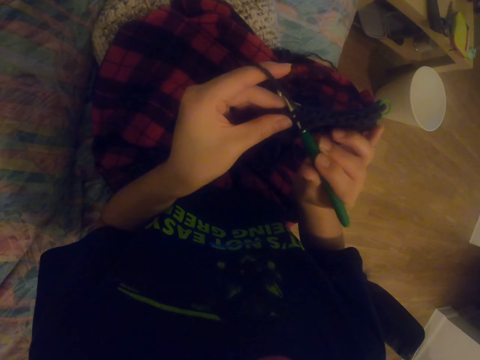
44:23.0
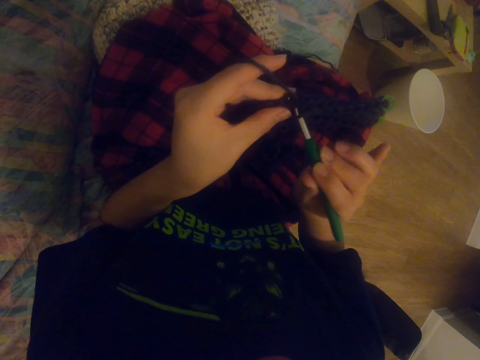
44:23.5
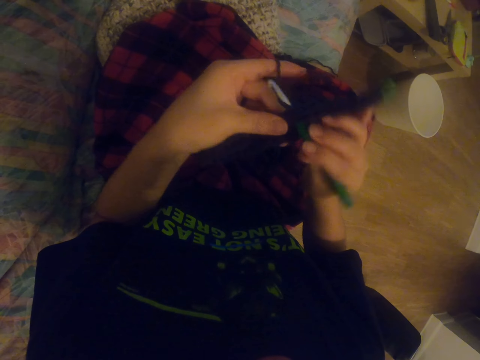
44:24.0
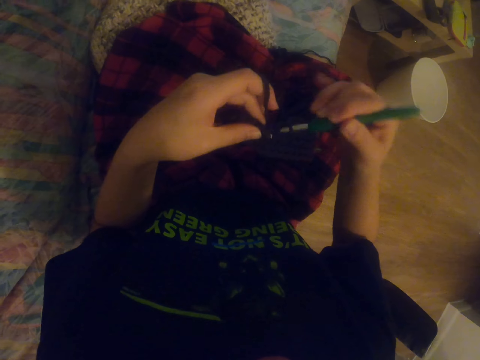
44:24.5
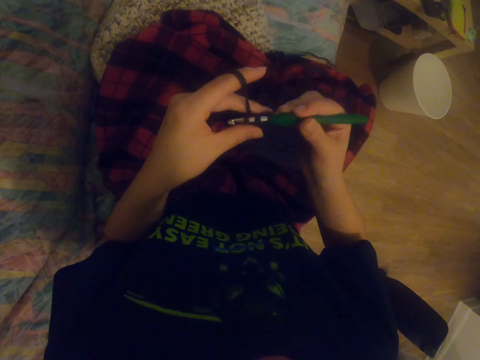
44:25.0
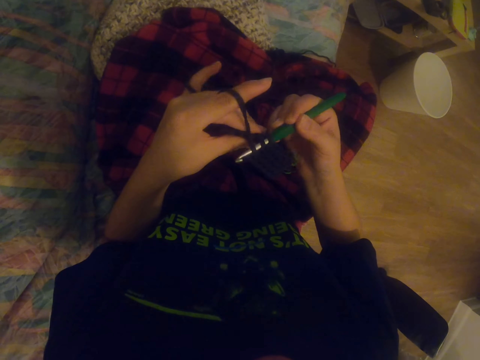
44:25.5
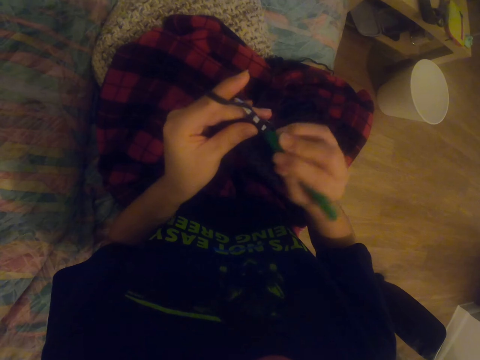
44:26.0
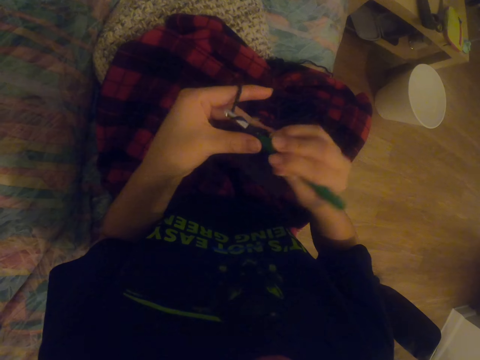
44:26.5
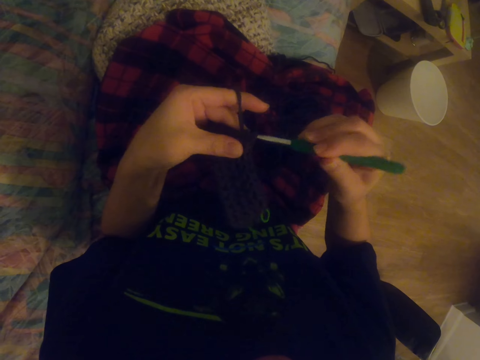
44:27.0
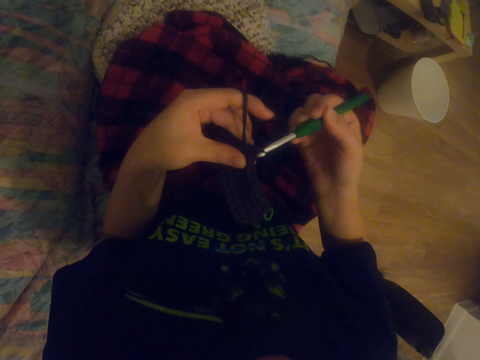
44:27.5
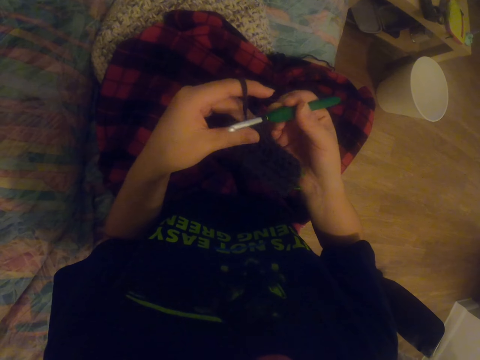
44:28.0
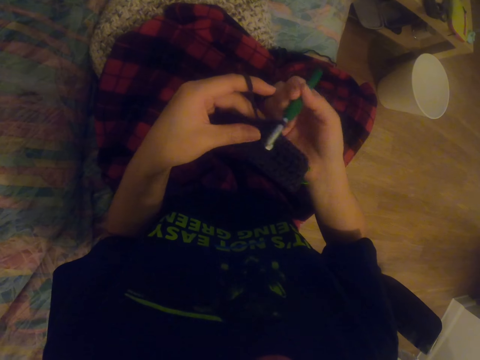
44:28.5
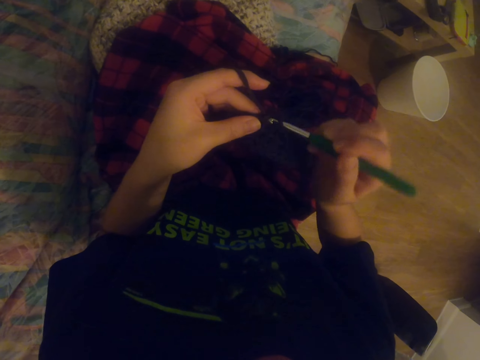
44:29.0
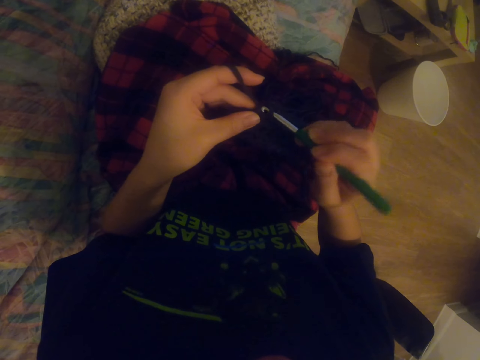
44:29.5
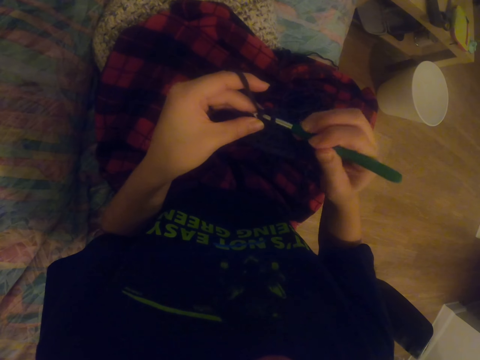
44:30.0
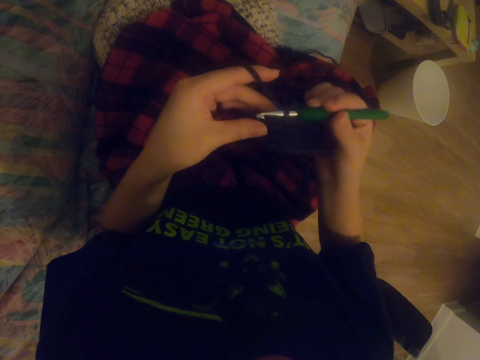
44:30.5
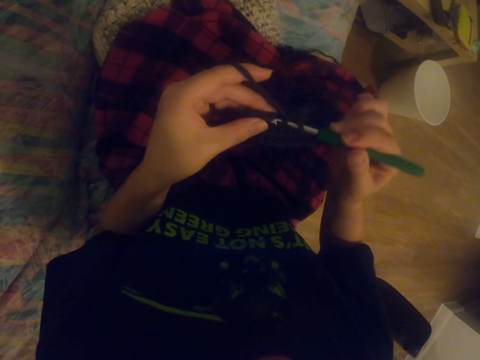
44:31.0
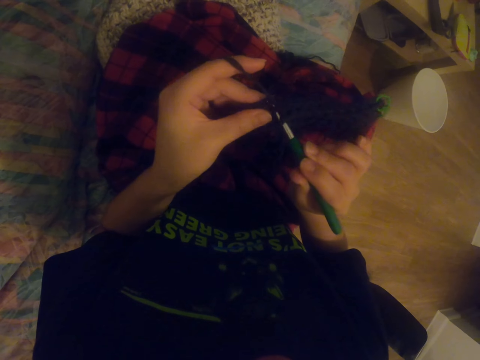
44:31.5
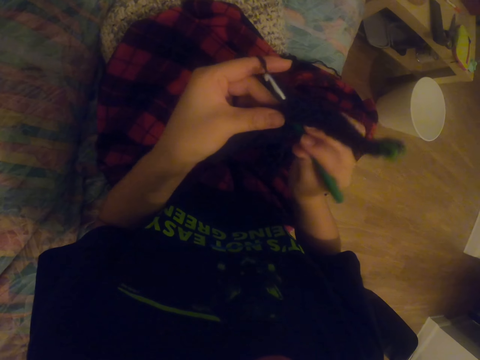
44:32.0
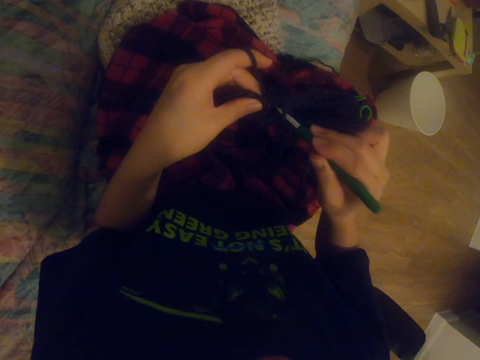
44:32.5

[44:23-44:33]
The camera wearer knits a sock with the knitting needle. They knit the sock with the knitting needle repeatedly.

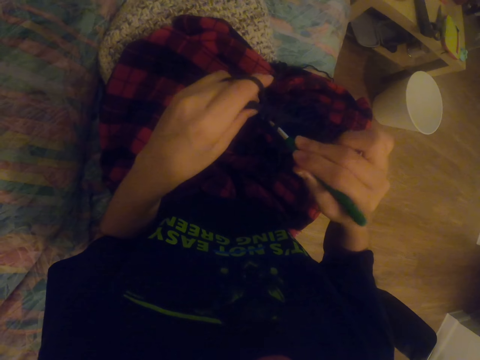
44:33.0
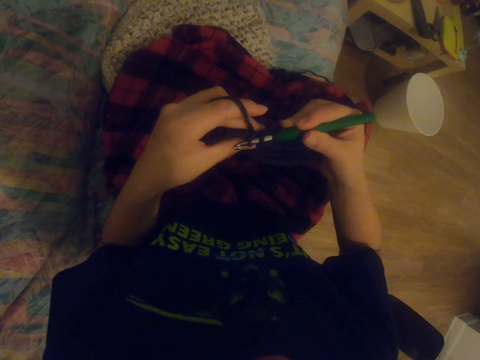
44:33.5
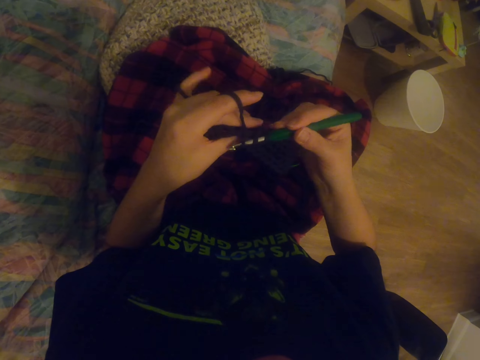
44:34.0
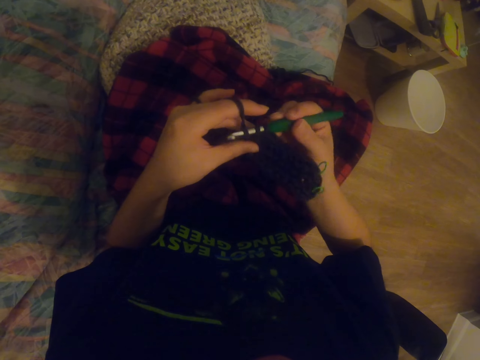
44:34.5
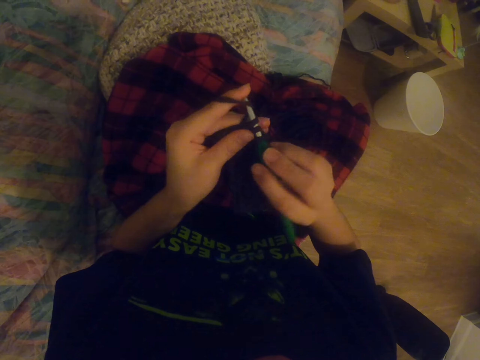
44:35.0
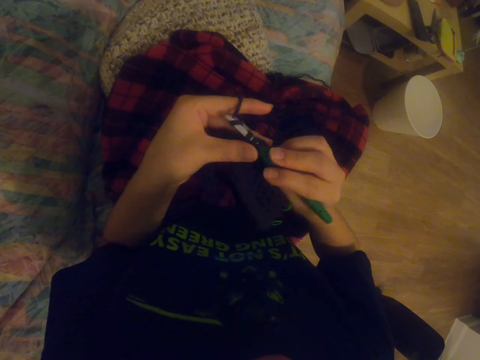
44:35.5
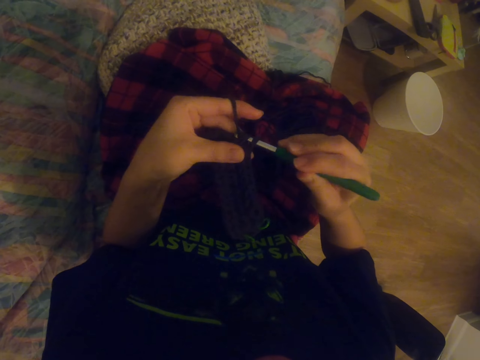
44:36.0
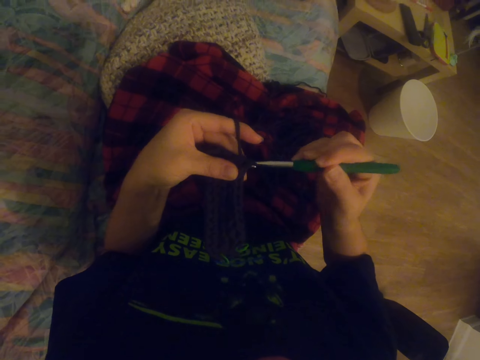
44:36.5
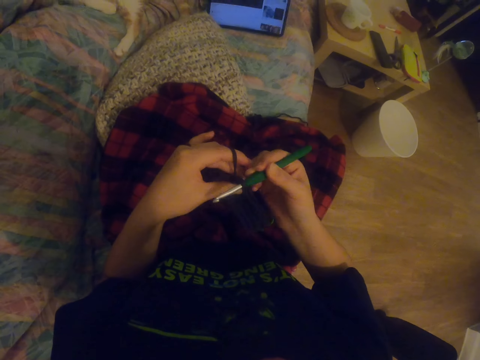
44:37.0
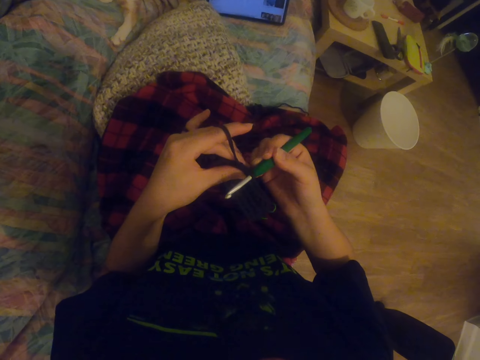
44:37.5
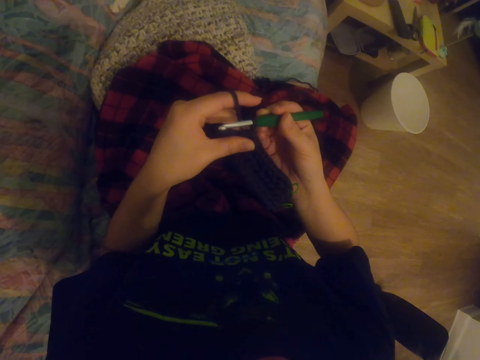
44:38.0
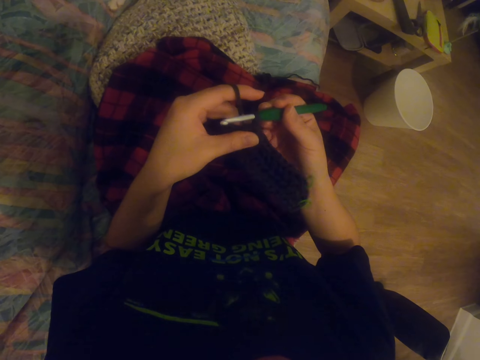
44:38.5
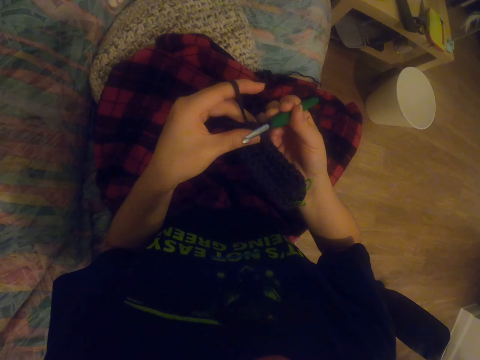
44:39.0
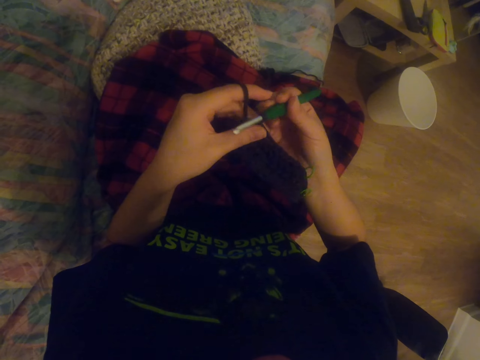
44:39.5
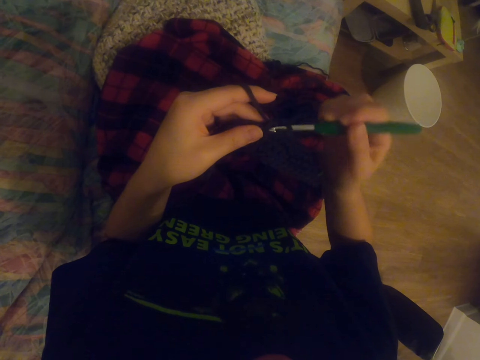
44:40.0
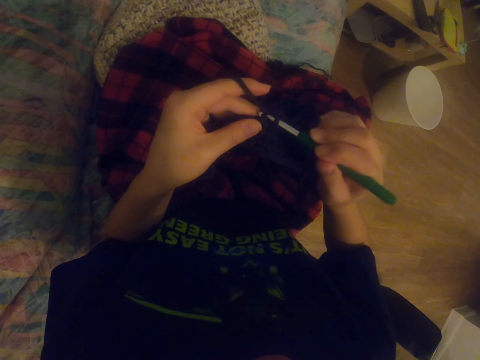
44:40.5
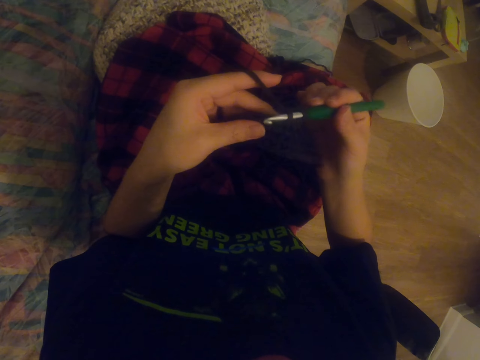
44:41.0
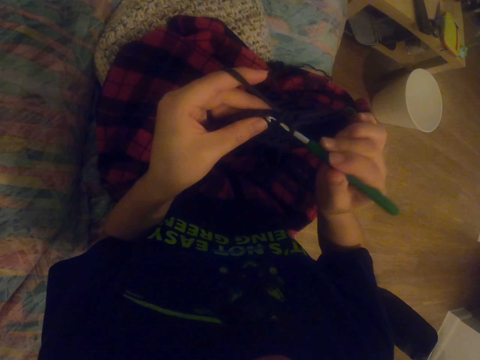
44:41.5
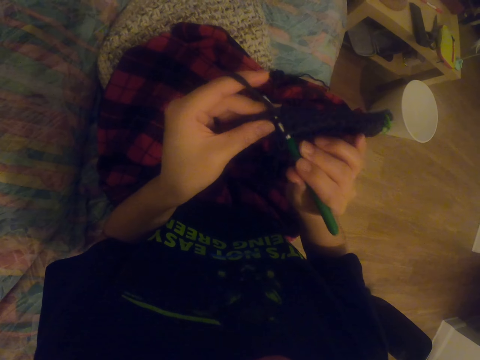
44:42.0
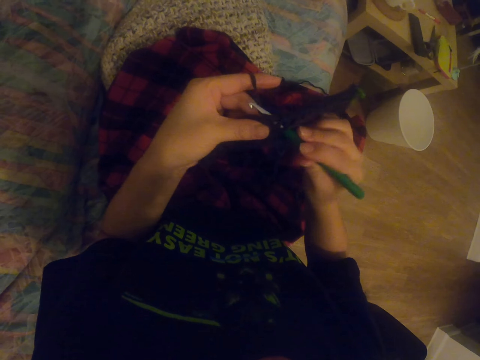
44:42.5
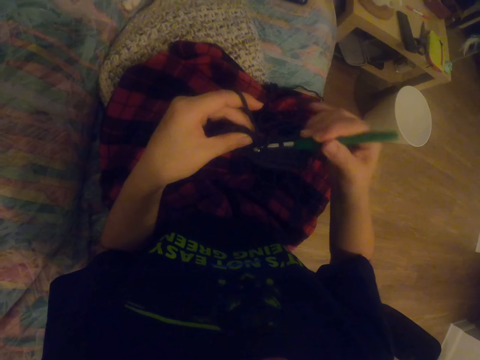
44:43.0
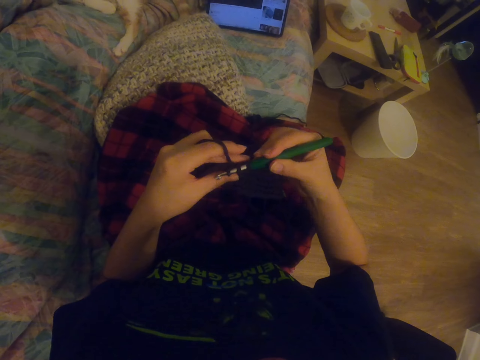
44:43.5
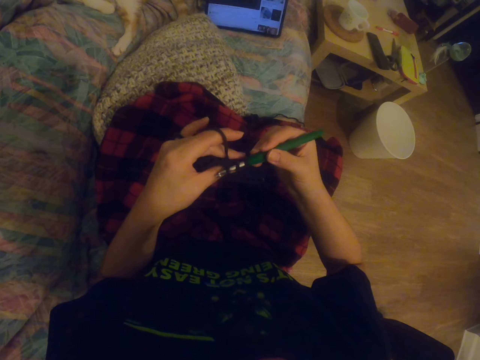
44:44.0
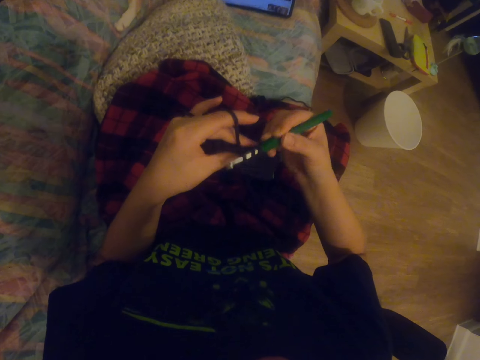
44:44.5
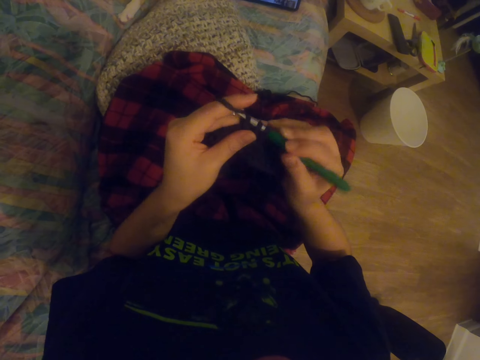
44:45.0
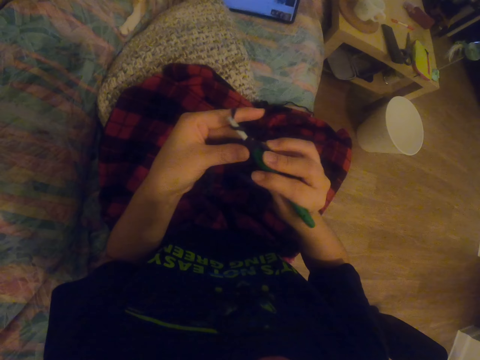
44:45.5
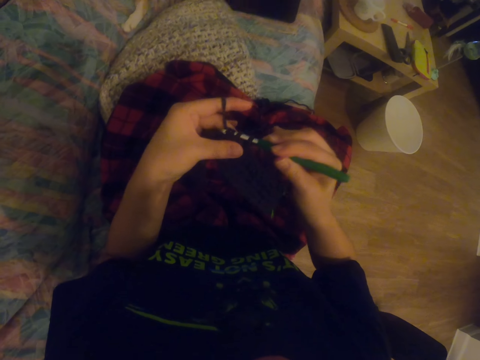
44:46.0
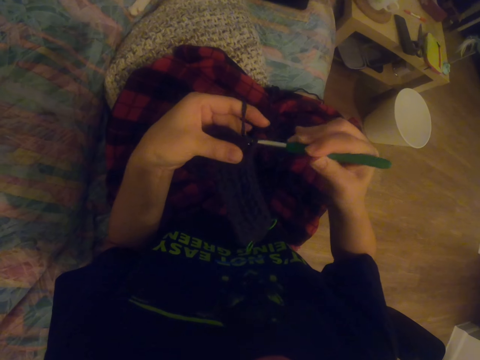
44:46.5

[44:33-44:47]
The camera wearer knits a sock with the knitting needle. They watch a video on the tablet. They knit the sock with the knitting needle. They watch the video on the tablet.

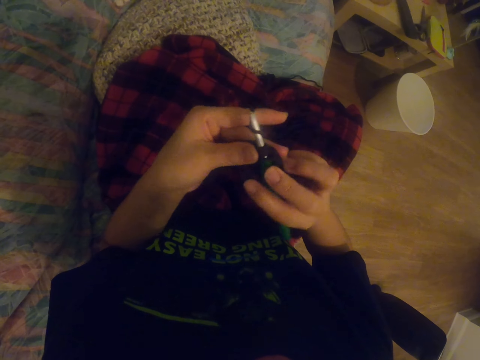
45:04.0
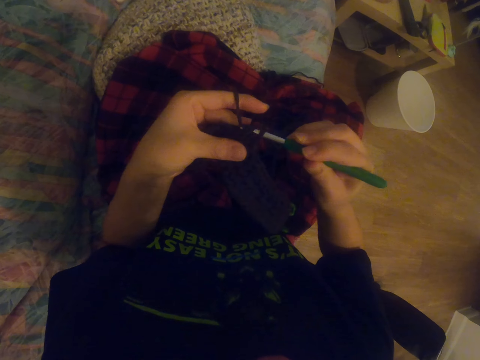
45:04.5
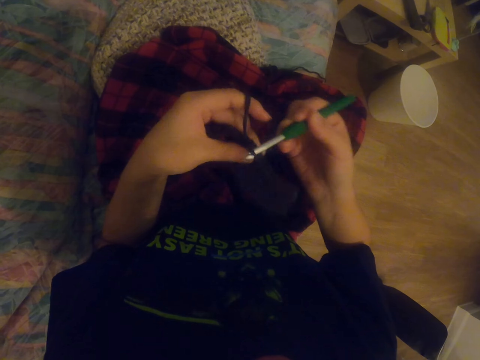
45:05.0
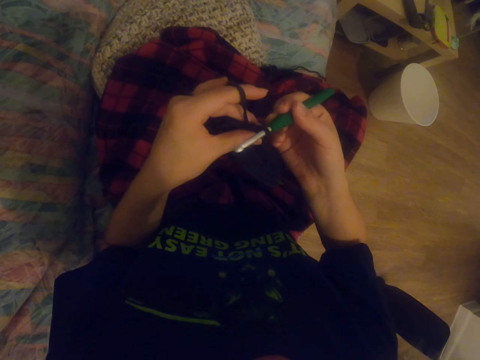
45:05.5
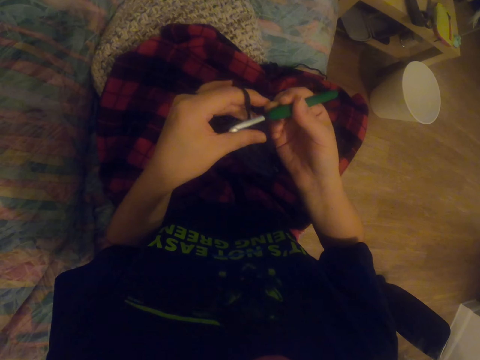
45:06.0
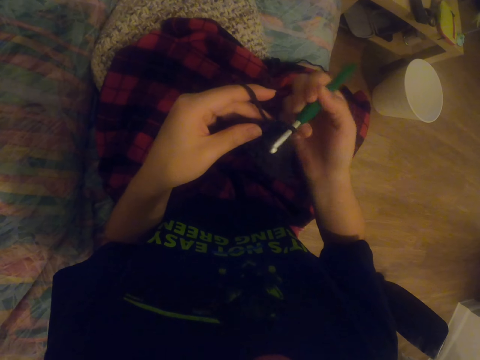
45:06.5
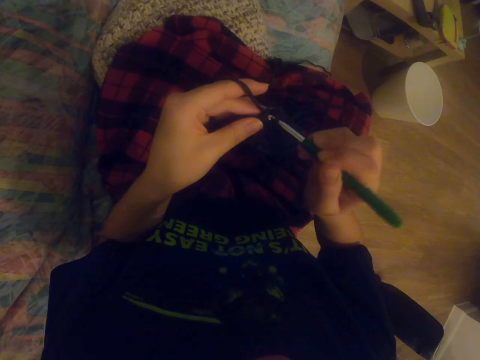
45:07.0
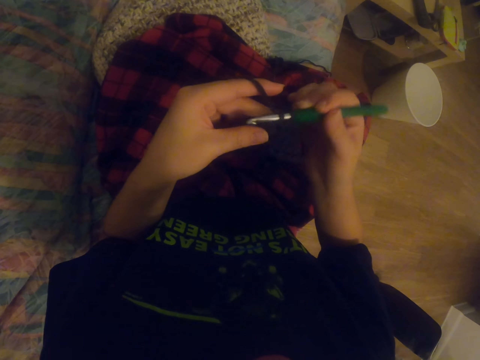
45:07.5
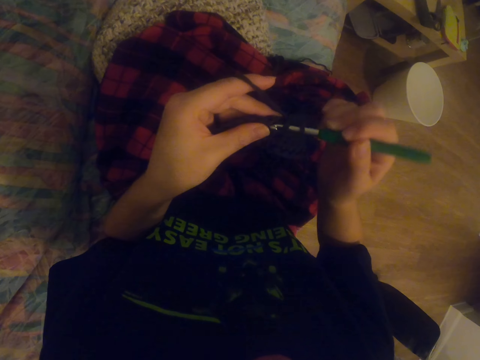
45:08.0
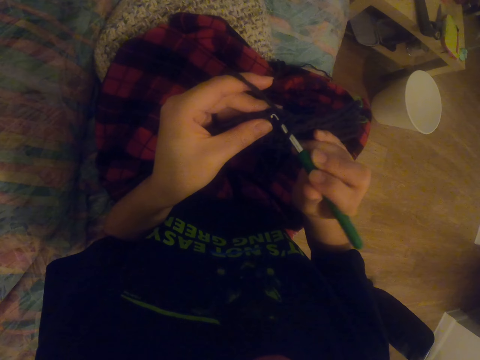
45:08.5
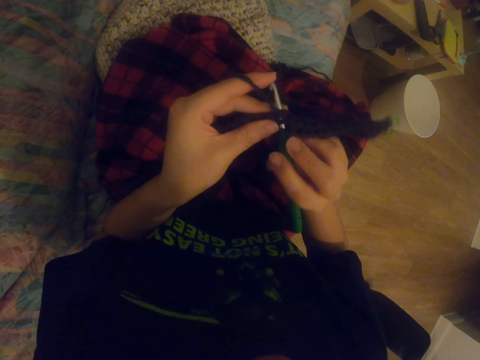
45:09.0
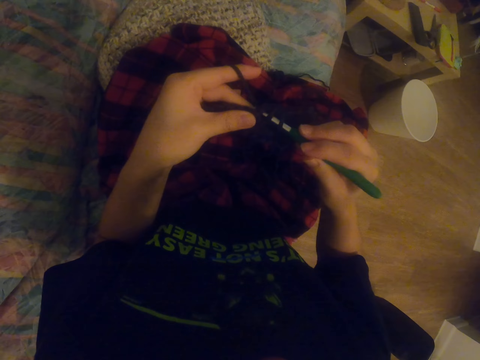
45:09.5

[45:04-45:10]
The camera wearer knits the sock with the knitting needle. They knit the sock with the knitting needle again.
